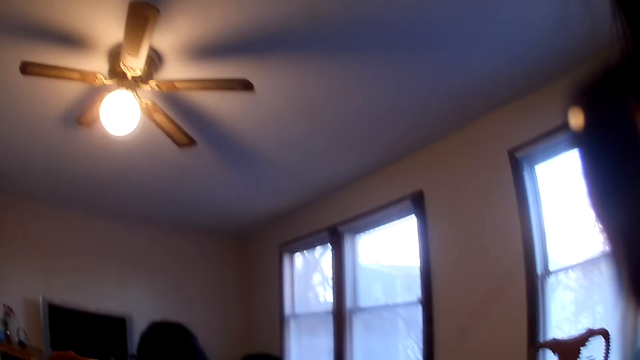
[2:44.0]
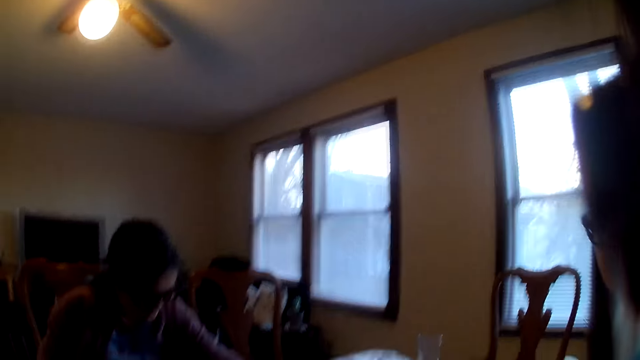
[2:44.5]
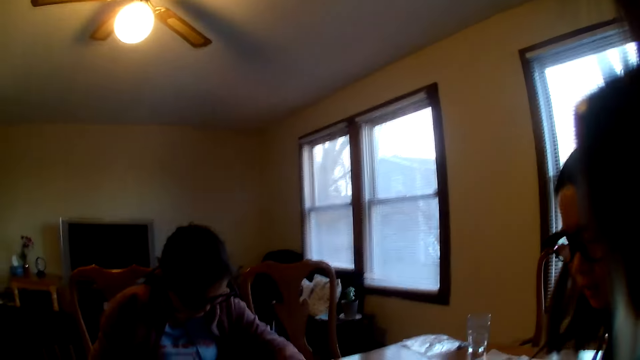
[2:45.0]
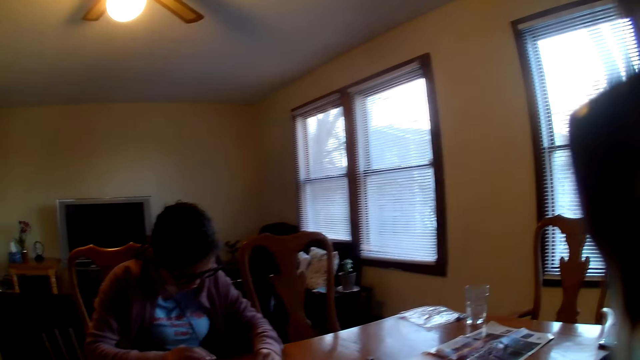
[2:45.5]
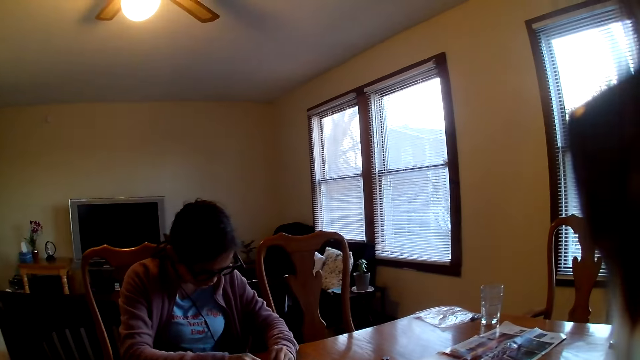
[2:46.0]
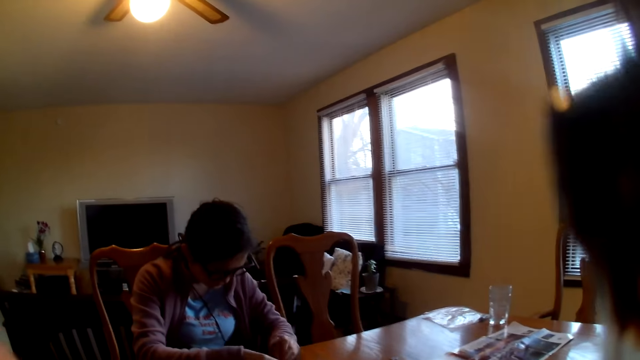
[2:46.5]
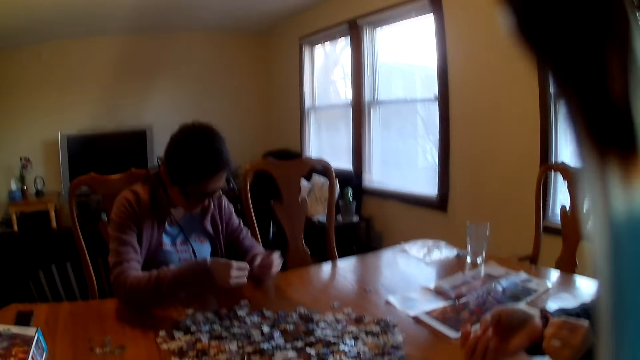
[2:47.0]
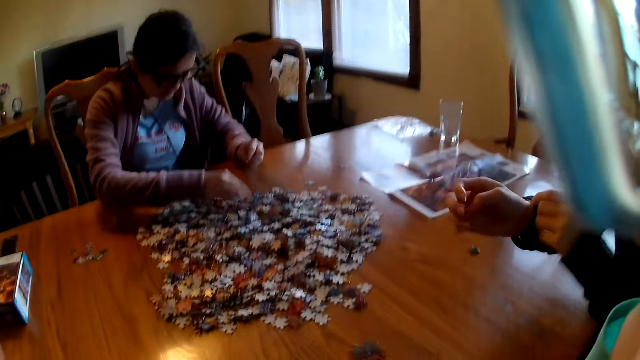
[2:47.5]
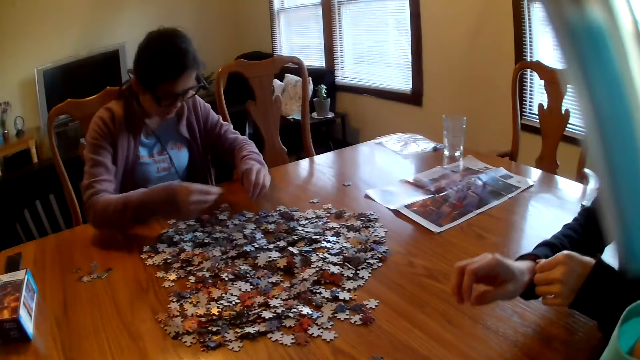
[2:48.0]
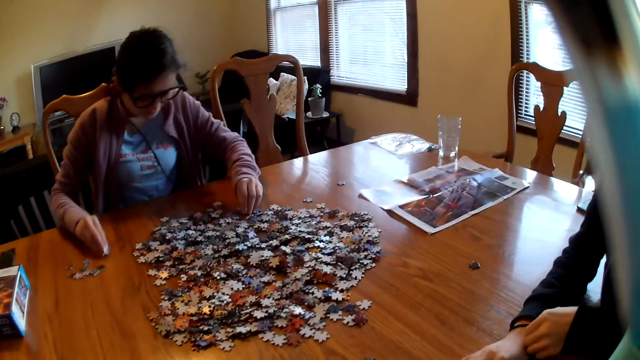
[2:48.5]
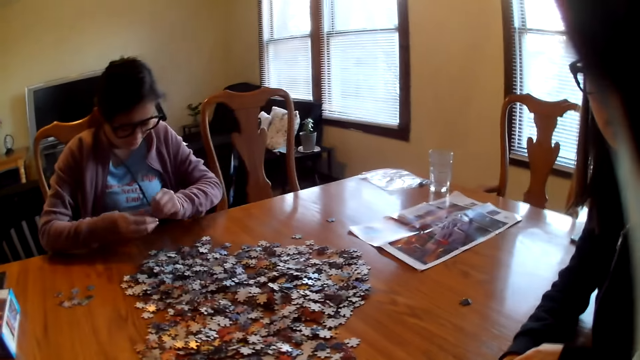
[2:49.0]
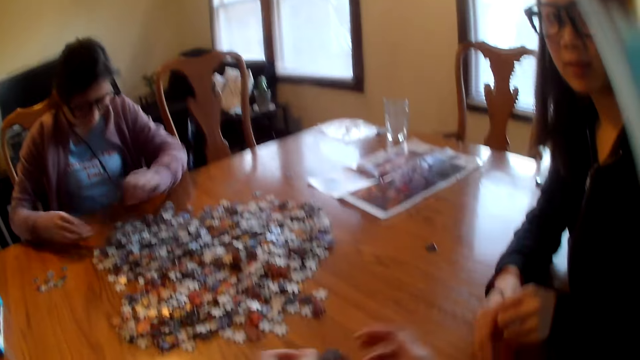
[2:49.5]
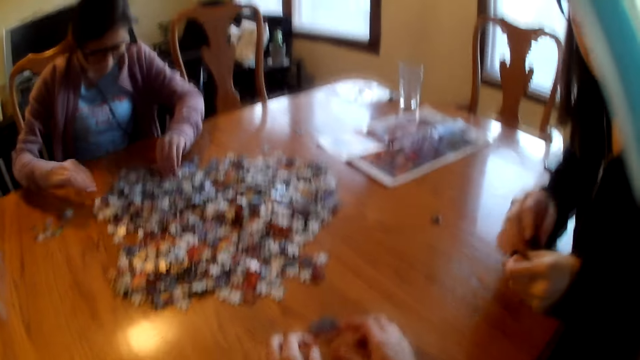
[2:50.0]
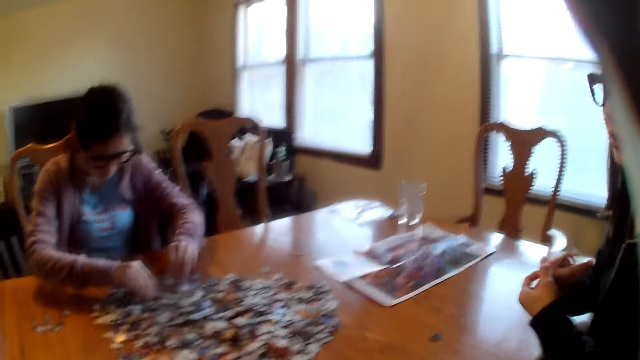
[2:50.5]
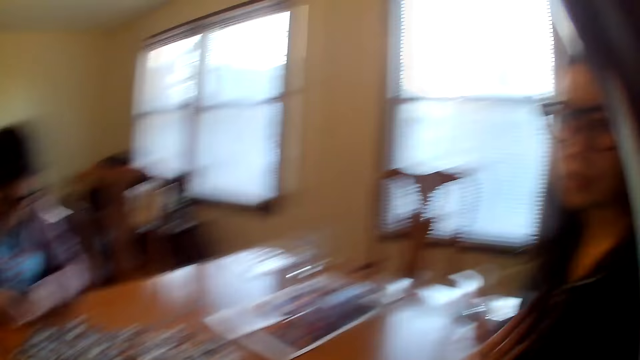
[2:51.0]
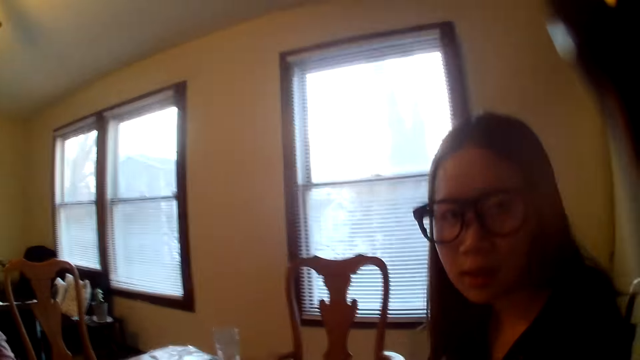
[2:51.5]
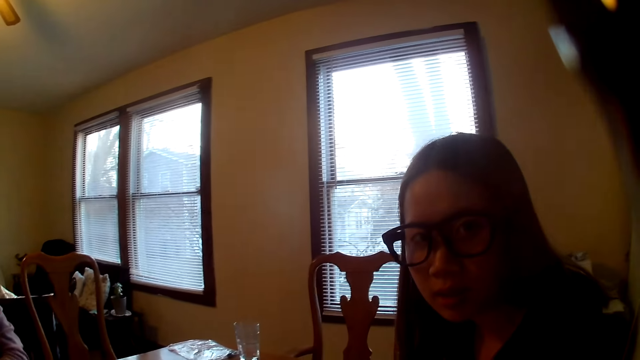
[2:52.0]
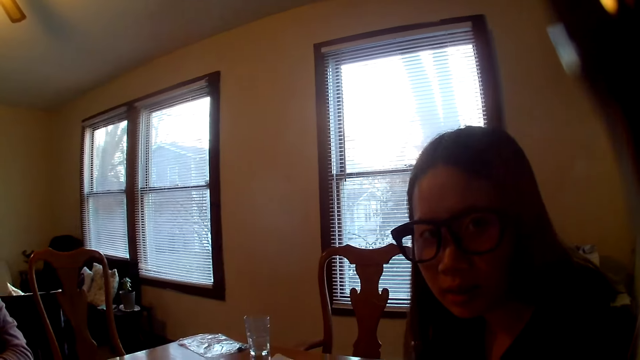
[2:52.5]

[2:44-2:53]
The camera wearer laughs. A woman walks in the house. Another woman moves the piece. A person picks jigsaw pieces on the table. Another woman speaks. The person places jigsaw pieces on the table.

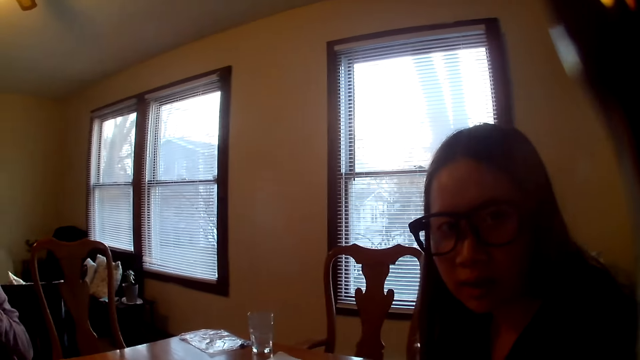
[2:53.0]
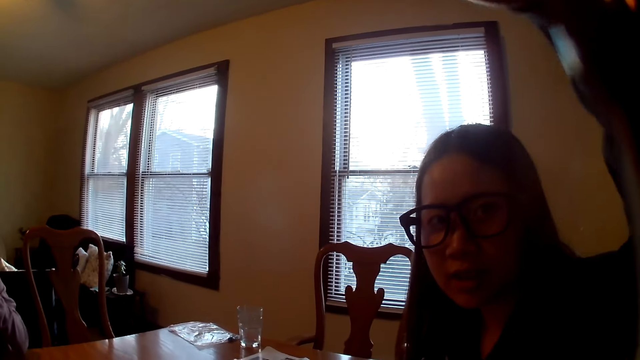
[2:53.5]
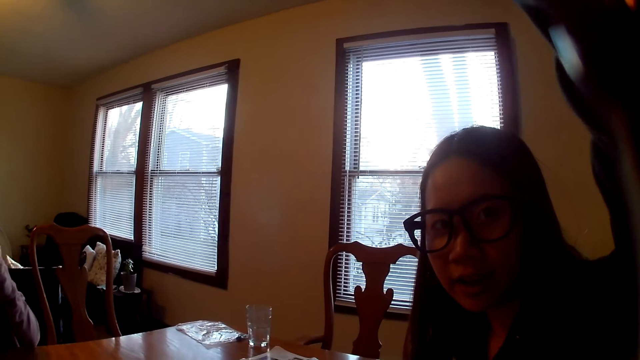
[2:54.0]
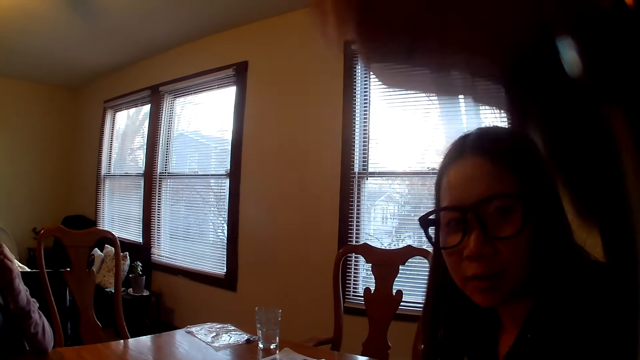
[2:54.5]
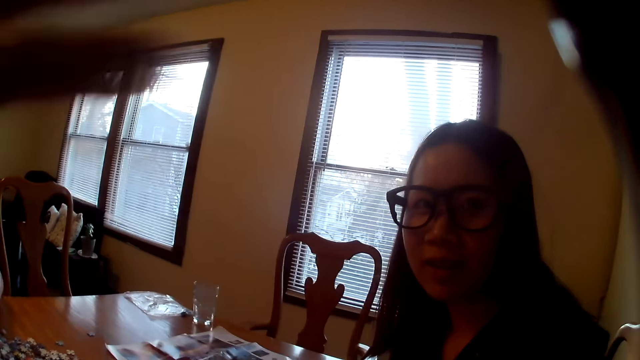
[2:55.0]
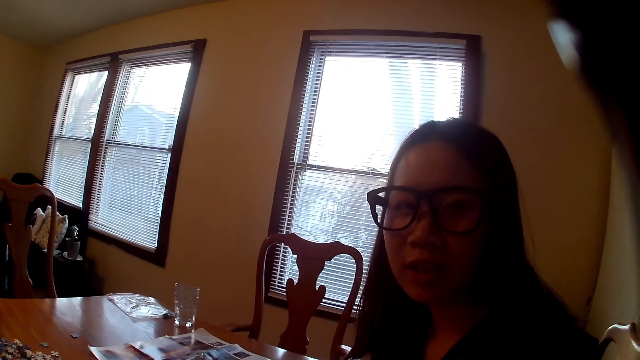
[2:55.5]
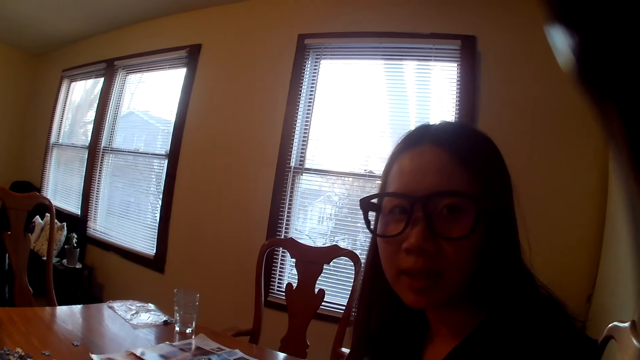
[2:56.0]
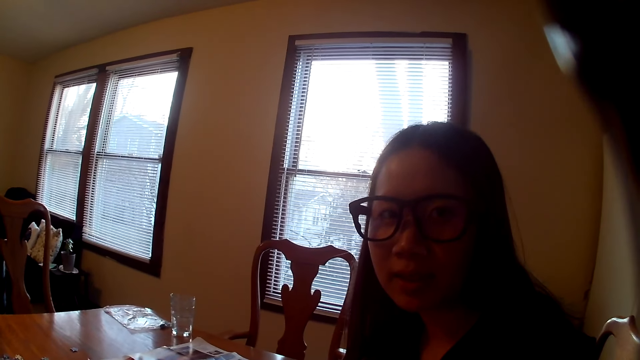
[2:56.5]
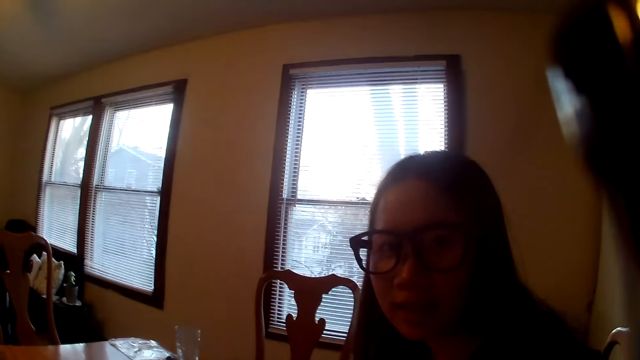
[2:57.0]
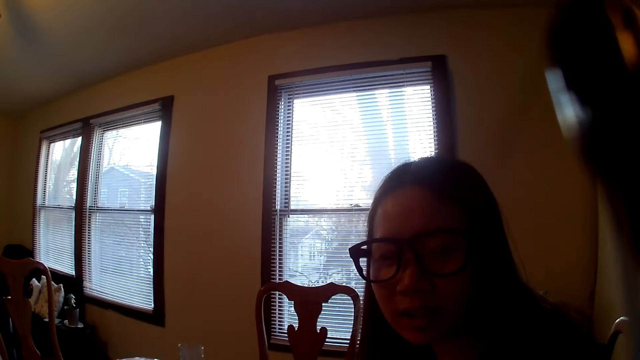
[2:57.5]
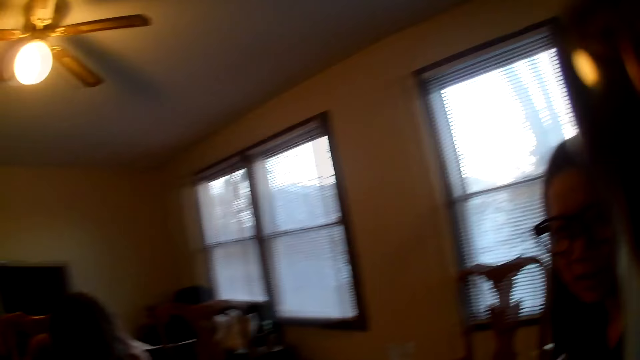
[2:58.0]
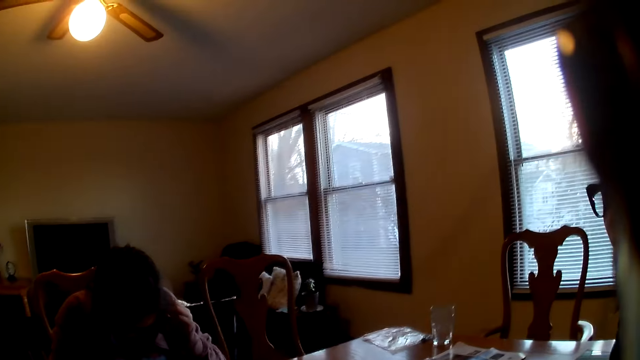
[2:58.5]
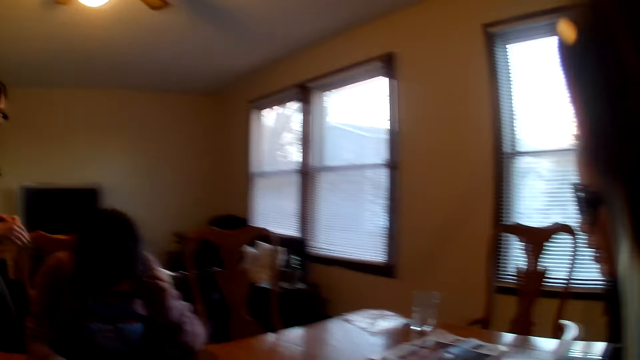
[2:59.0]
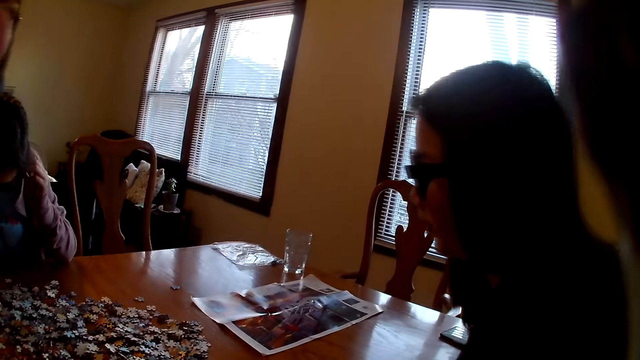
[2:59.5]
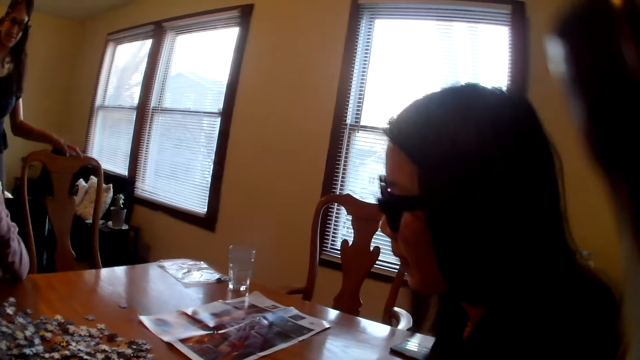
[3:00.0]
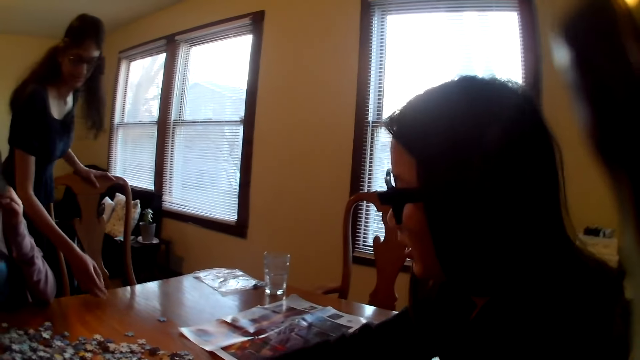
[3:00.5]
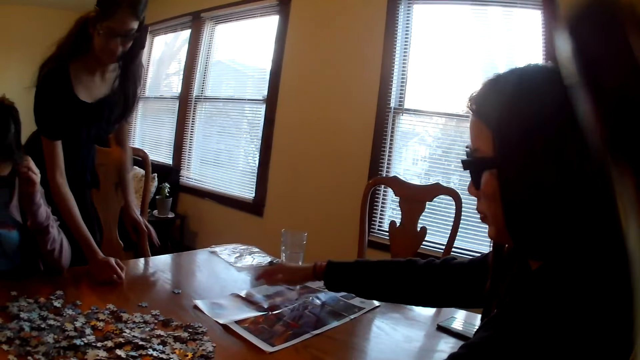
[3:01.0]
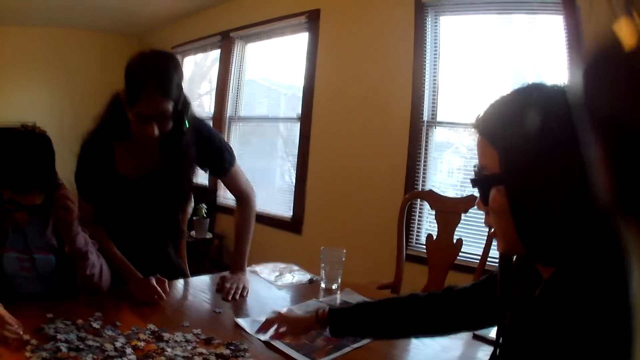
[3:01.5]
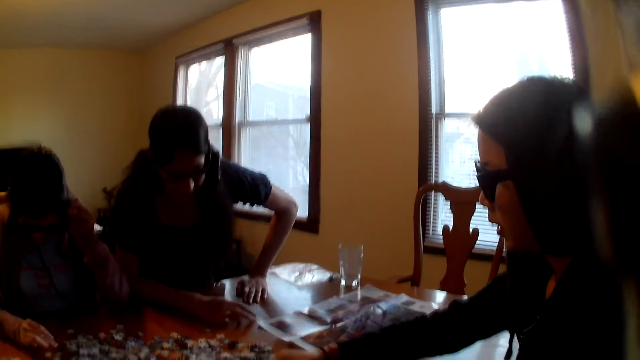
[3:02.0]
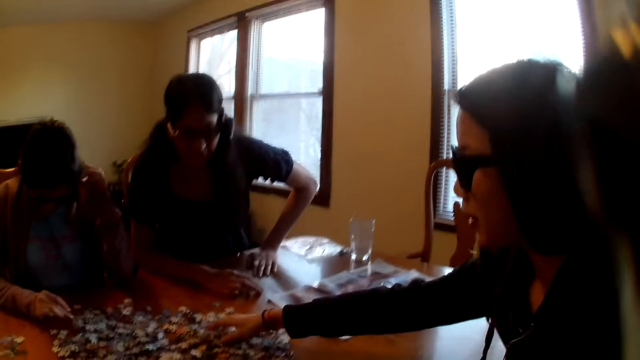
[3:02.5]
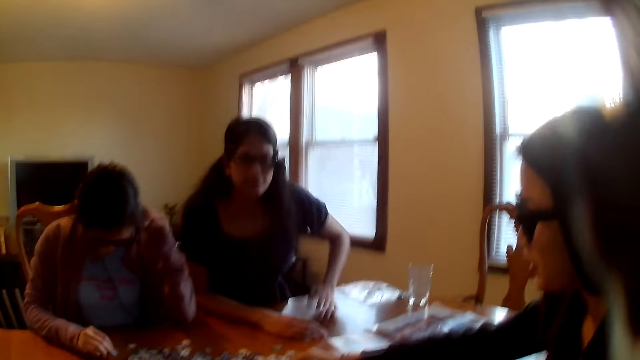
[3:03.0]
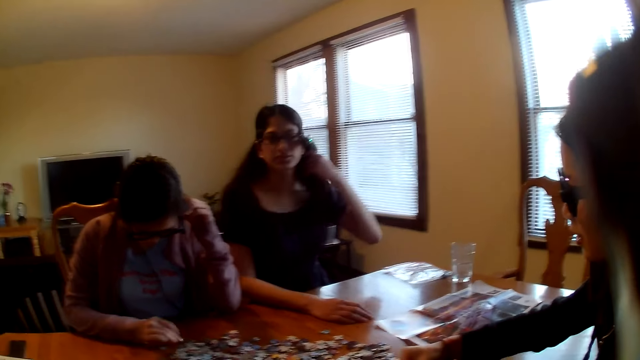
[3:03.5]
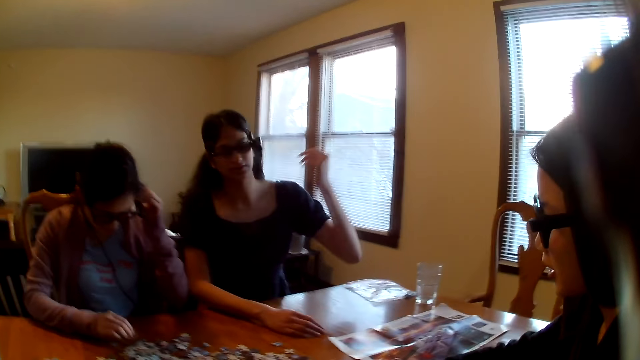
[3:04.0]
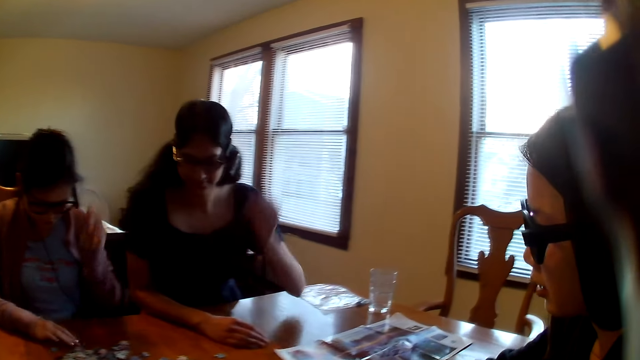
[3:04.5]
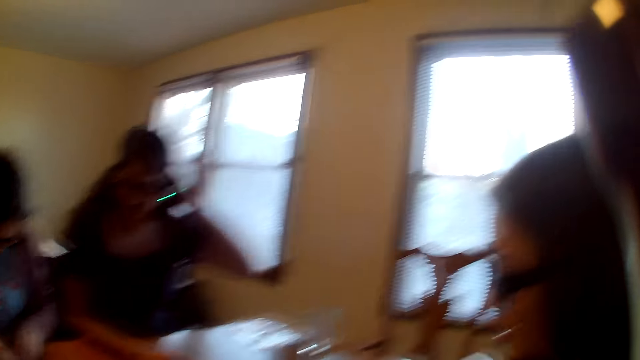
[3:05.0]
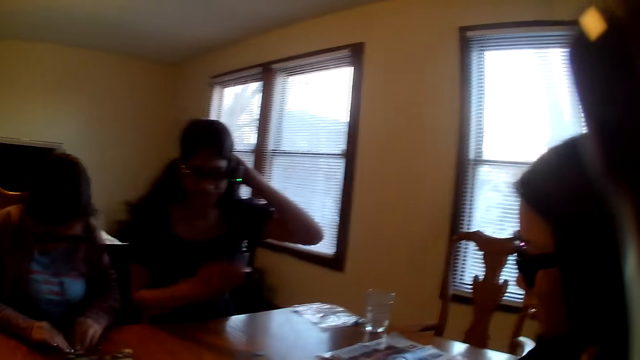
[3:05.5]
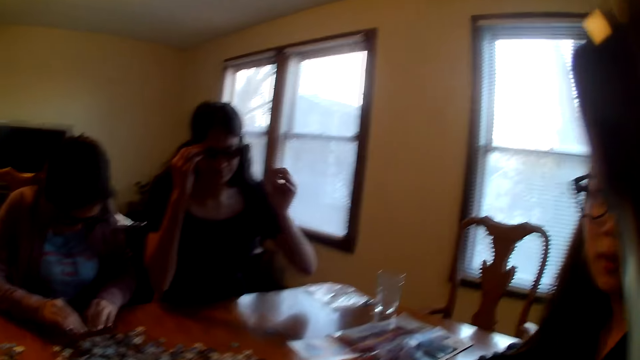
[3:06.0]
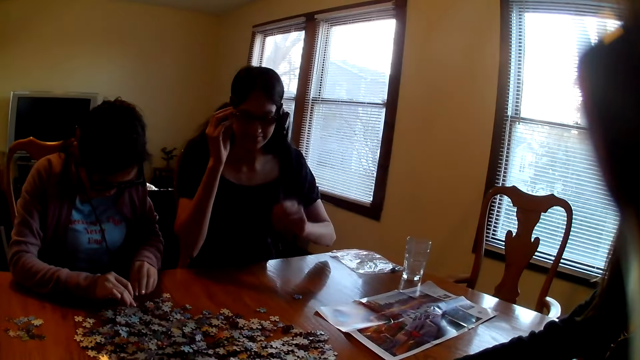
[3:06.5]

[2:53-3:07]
A person touches the camera wearer. A woman raises the hand. The woman speaks. The camera wearer speaks. They look around. Another woman walks in the house and sits on the chair. The first woman moves the pieces and speaks.
